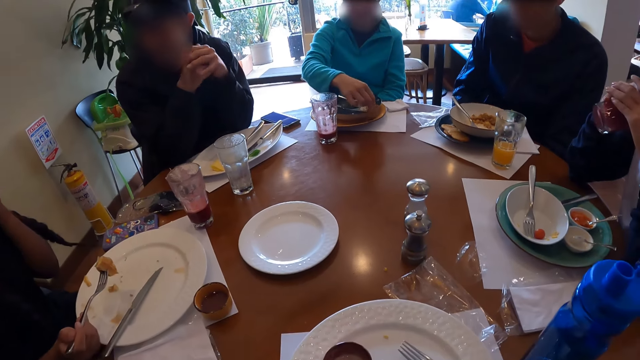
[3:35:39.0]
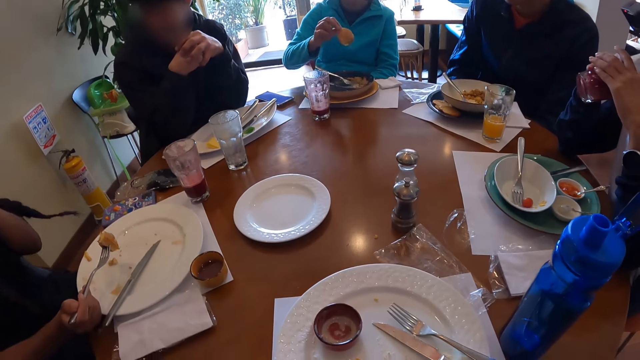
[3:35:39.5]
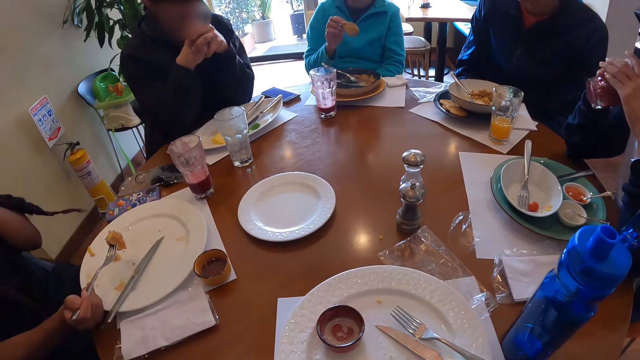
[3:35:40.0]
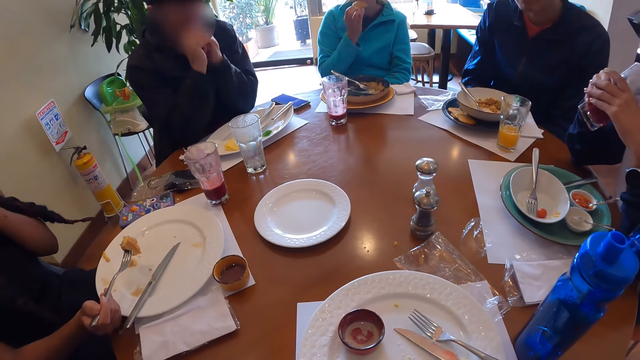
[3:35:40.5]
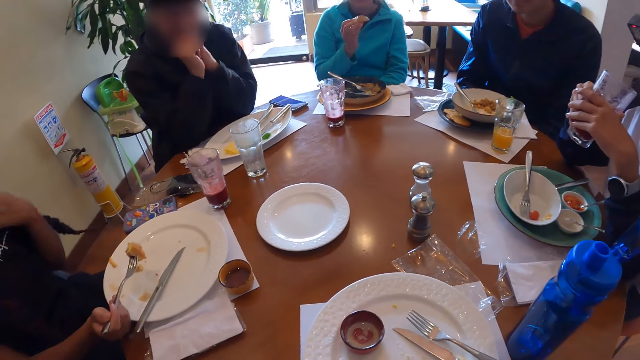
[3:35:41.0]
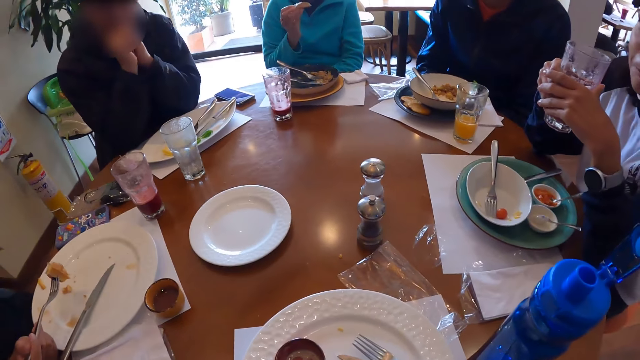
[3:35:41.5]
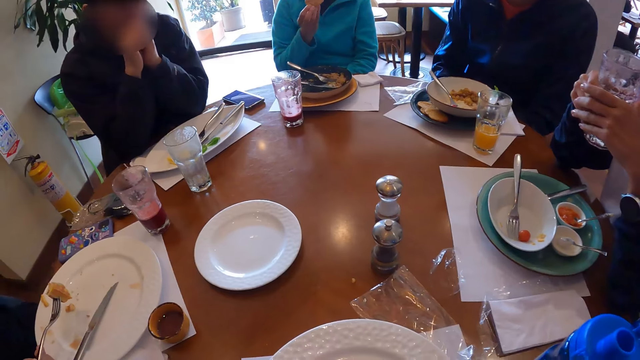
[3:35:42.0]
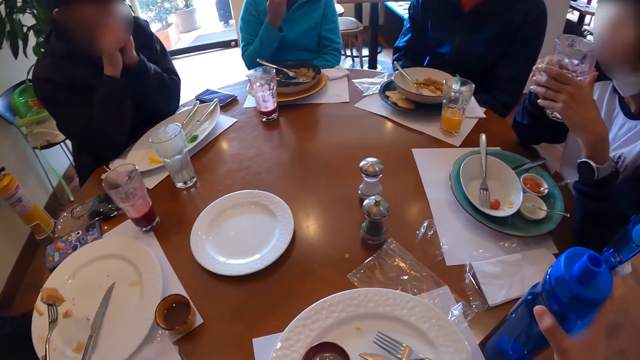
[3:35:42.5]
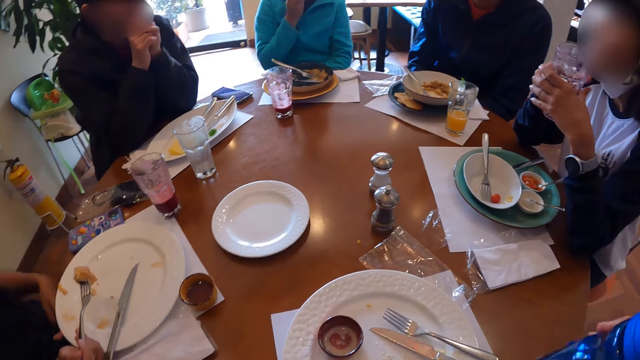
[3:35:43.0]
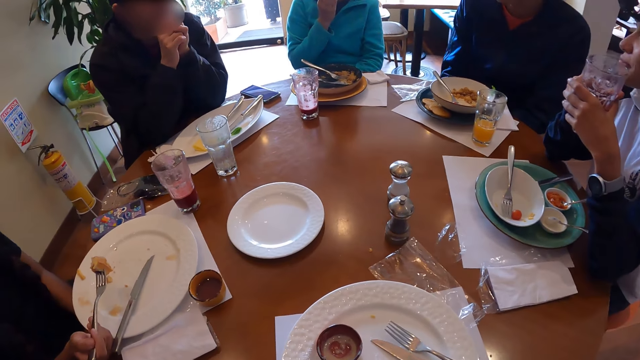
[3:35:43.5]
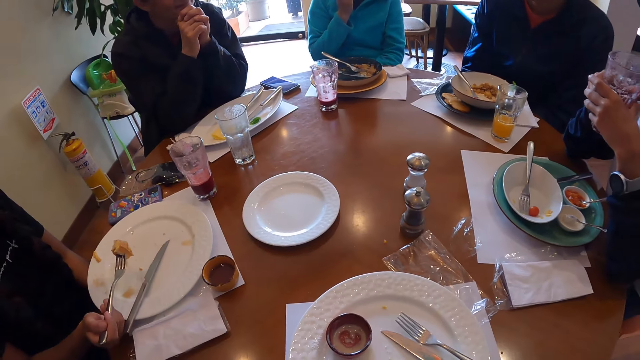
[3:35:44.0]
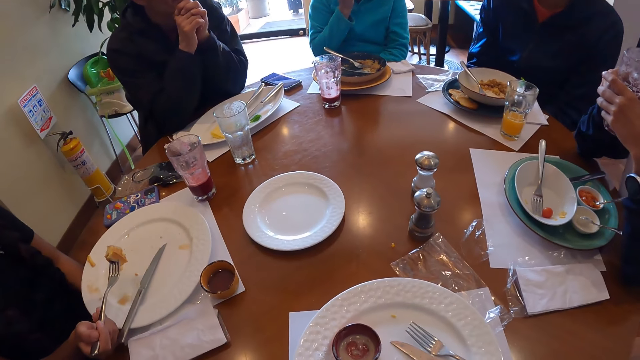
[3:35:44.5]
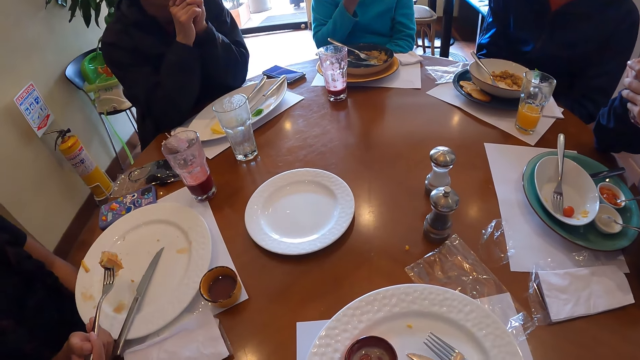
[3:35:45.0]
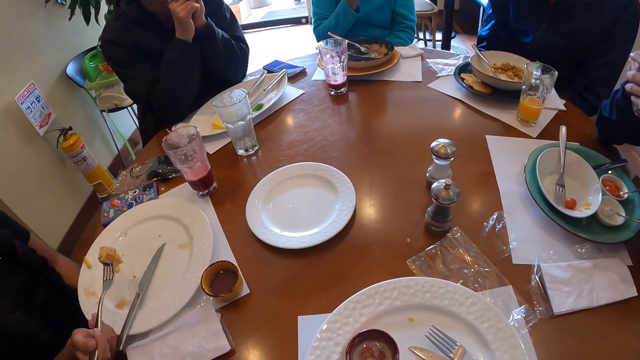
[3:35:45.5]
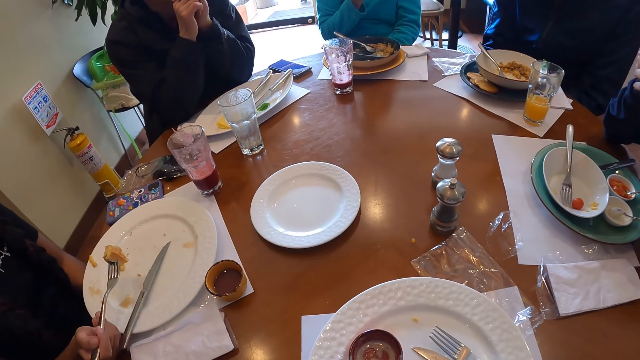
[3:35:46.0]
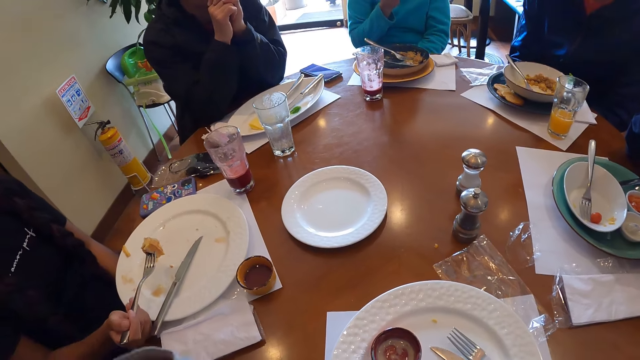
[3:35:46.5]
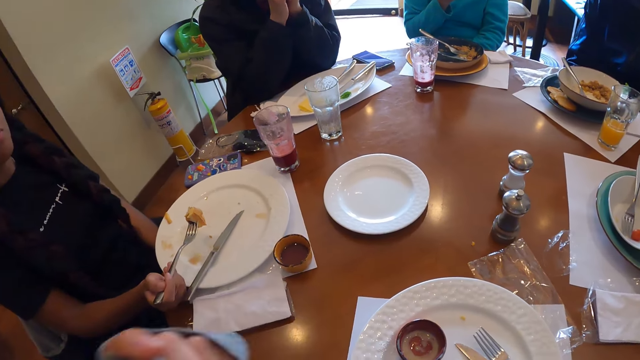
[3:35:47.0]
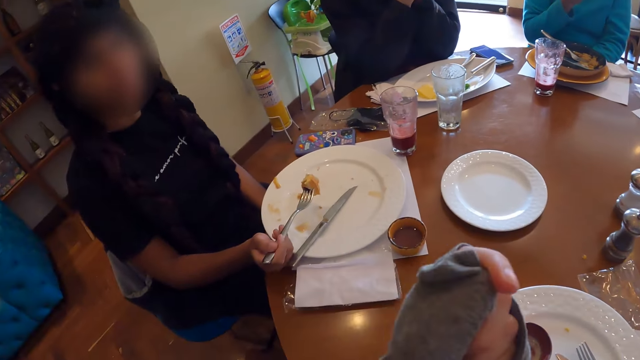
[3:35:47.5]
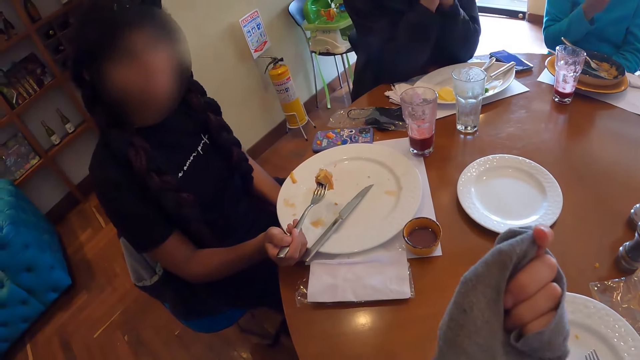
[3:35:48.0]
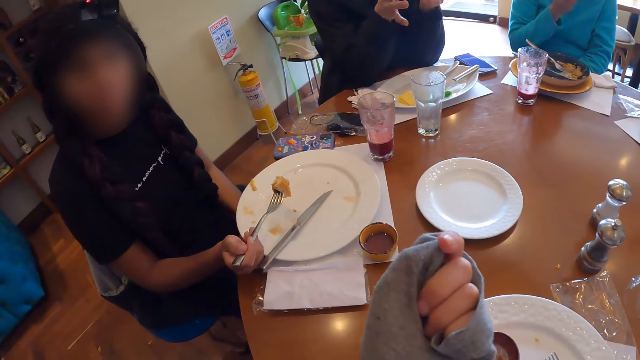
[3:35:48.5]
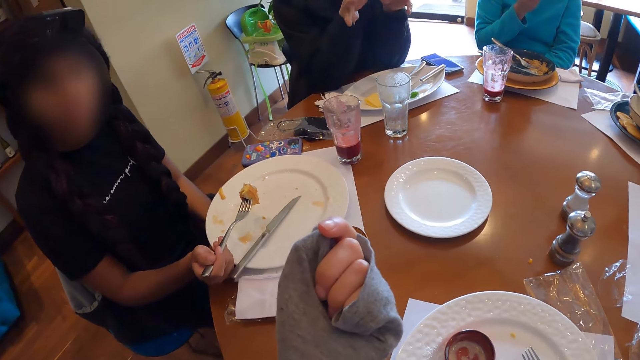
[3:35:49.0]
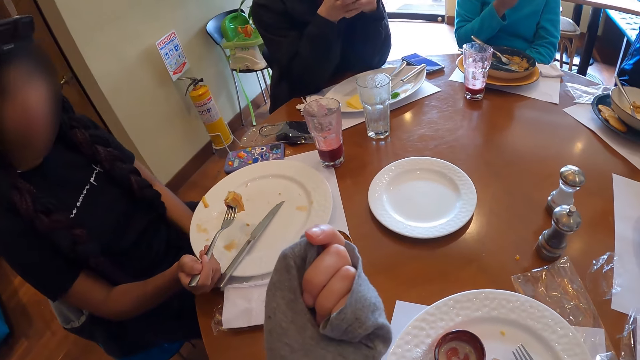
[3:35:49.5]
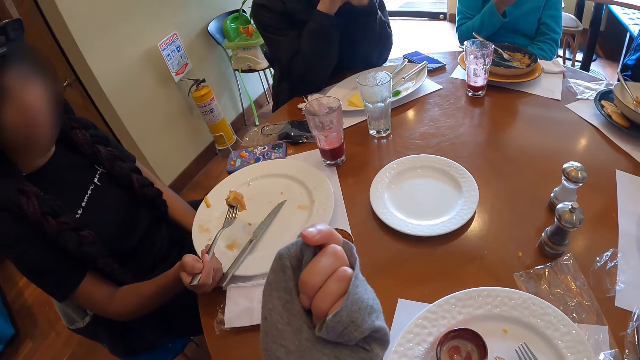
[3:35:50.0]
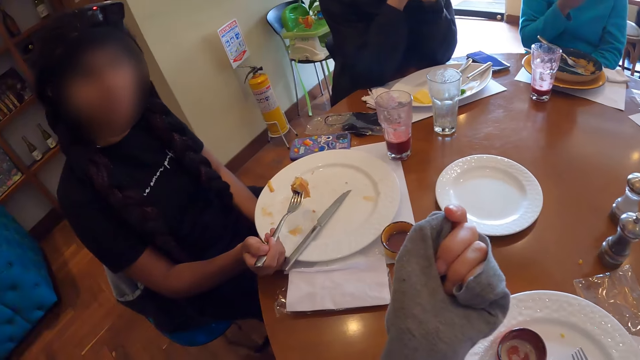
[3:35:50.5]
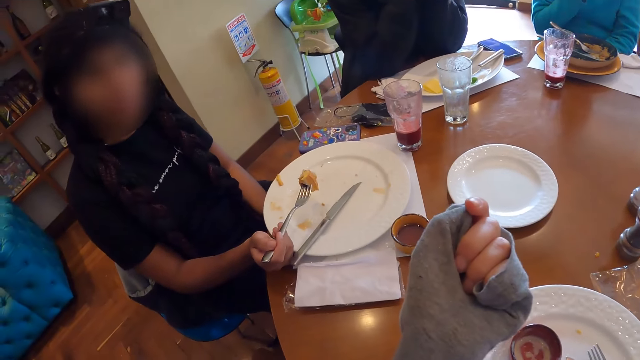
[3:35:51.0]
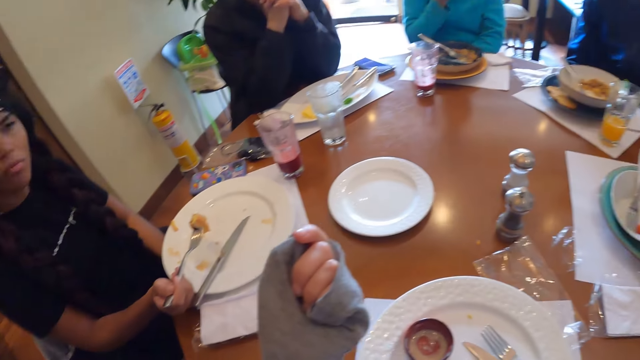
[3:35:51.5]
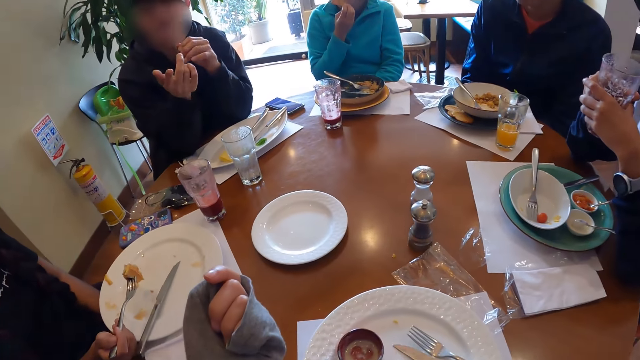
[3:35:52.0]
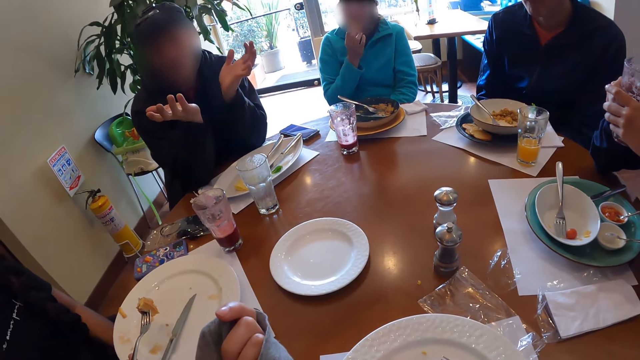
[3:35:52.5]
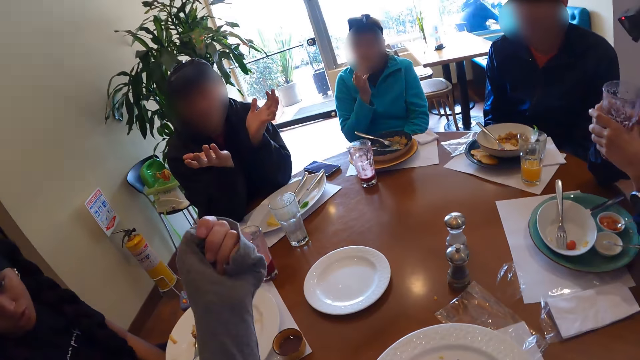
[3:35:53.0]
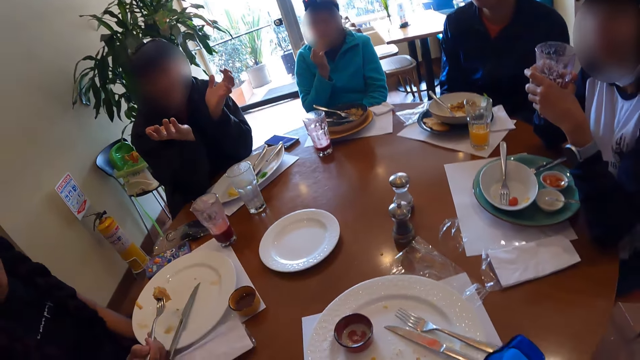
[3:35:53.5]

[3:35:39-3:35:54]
A woman picks a snack. The camera wearer picks the bottle from the table with her right hand. She makes a gesture. A man makes a gesture.

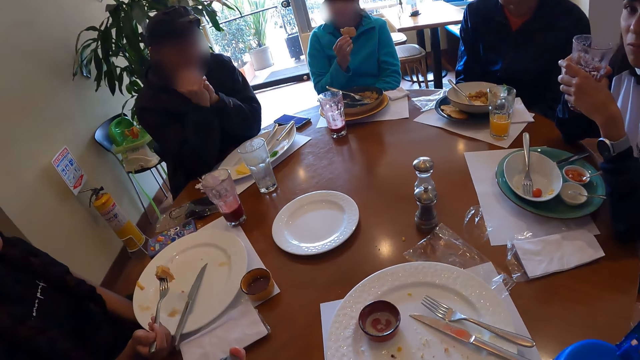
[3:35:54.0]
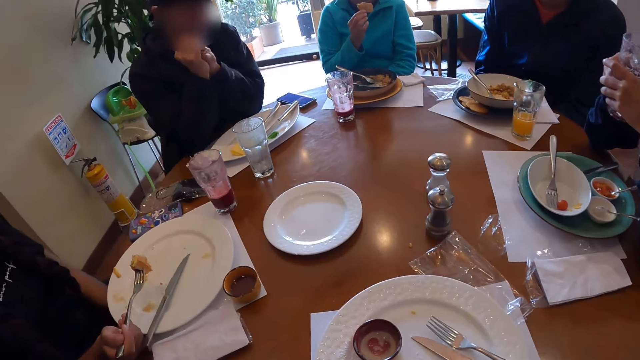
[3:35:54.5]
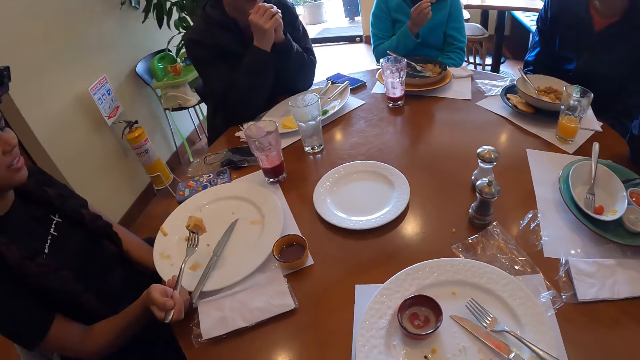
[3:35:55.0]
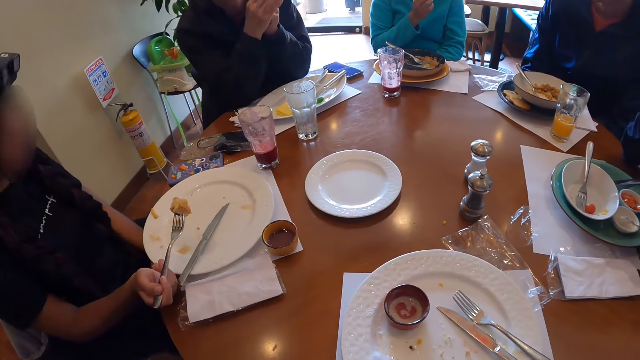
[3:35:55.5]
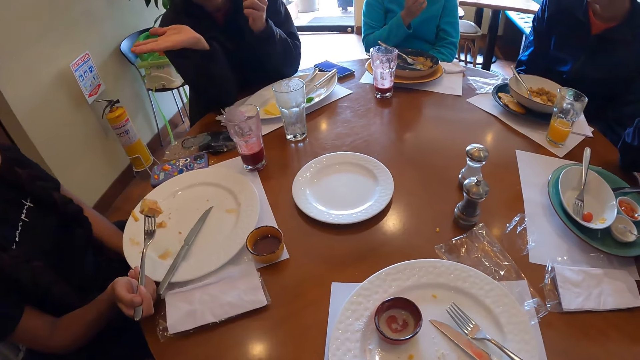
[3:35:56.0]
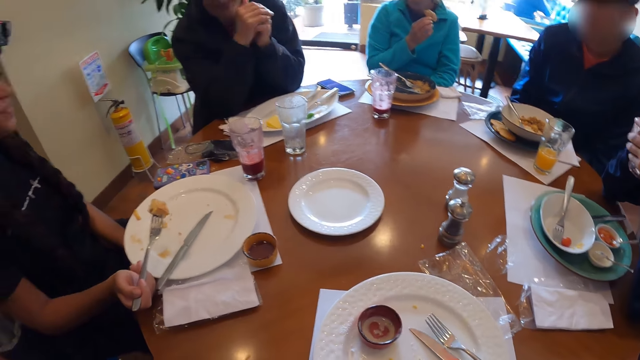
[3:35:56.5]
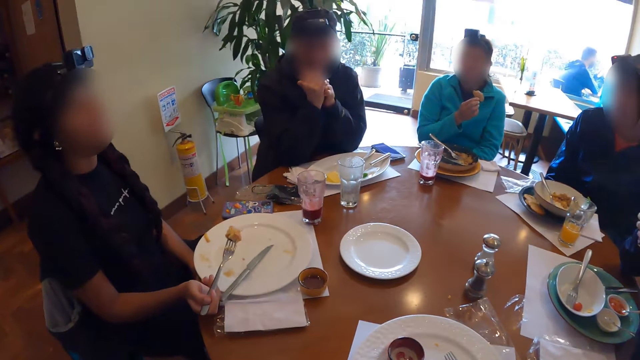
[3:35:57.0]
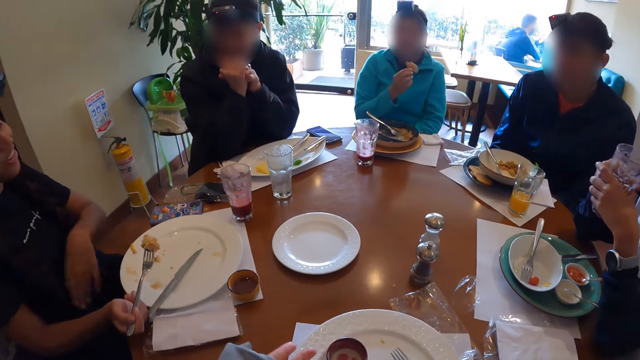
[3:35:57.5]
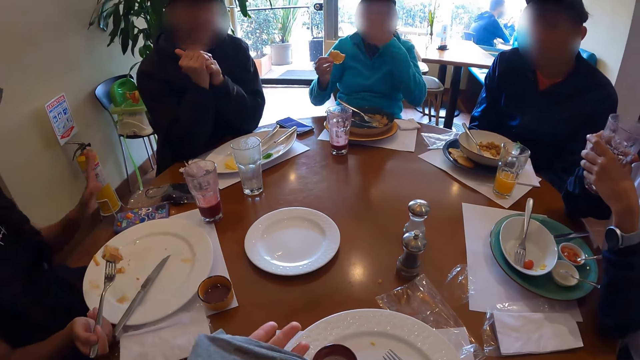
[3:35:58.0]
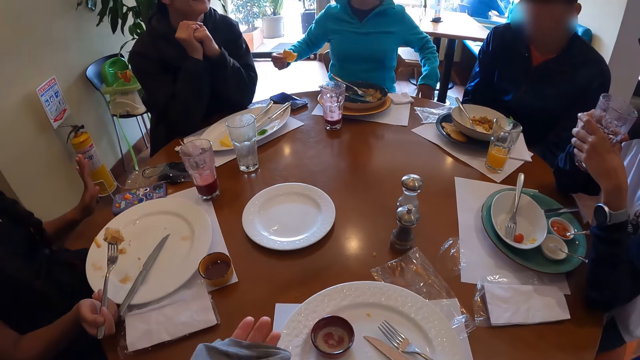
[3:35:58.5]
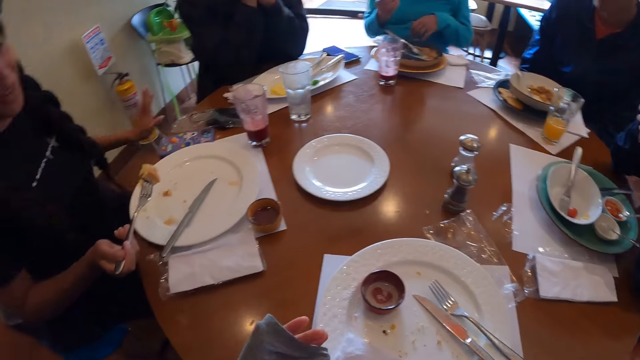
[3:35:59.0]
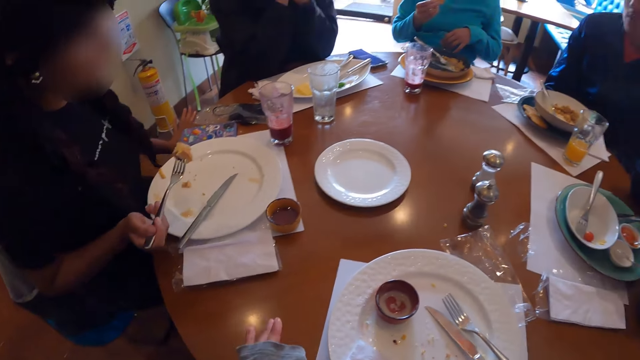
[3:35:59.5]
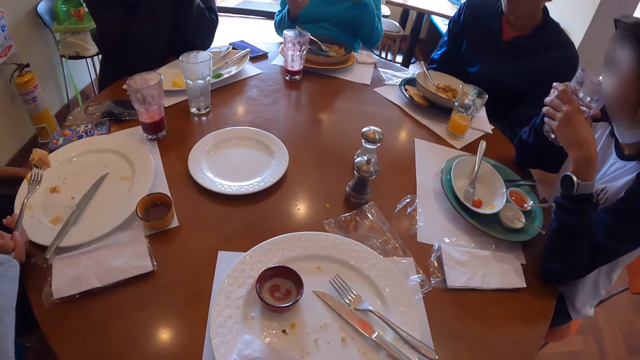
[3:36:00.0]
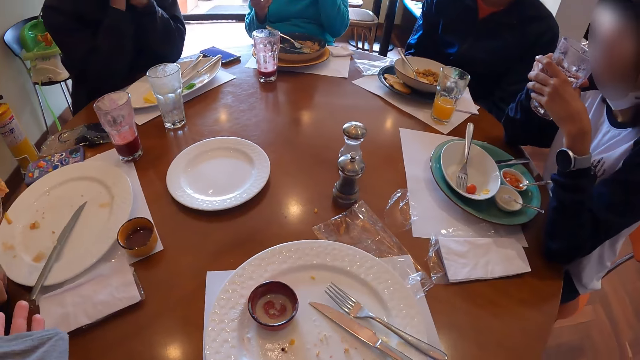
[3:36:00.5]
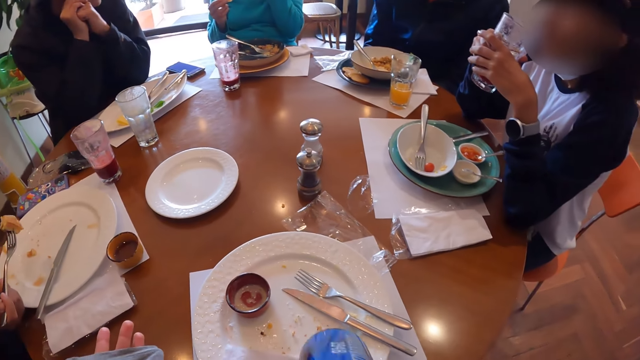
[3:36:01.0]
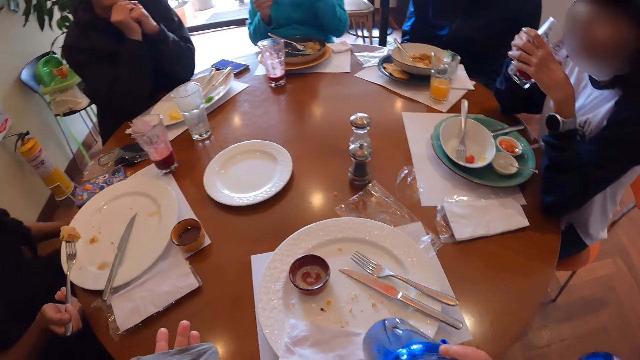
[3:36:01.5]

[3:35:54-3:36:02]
A woman makes a gesture.
